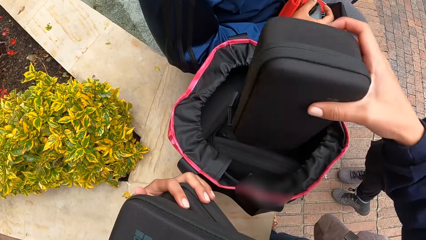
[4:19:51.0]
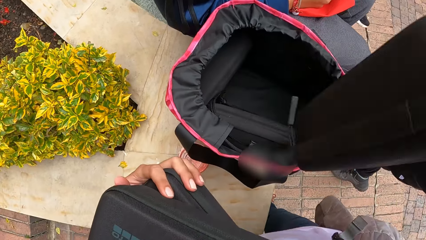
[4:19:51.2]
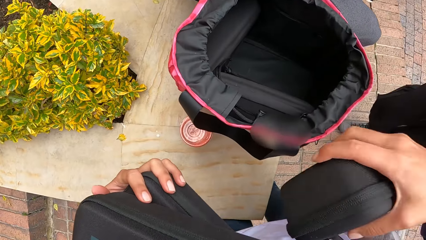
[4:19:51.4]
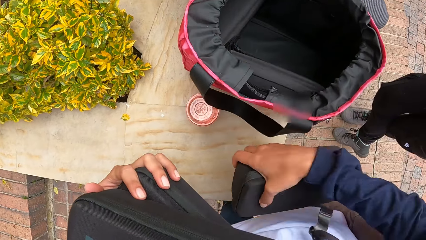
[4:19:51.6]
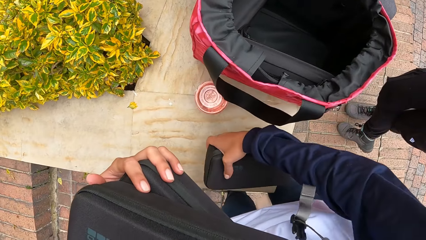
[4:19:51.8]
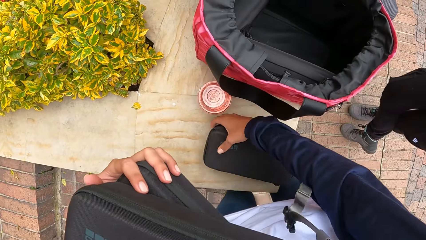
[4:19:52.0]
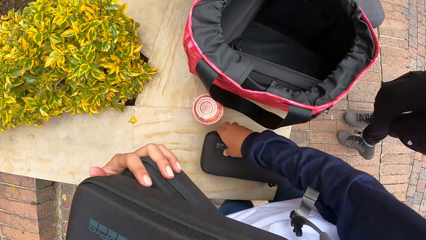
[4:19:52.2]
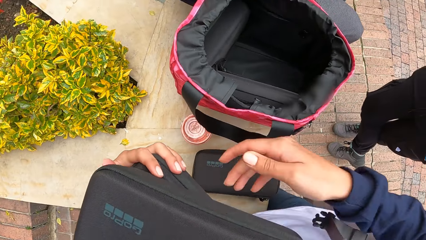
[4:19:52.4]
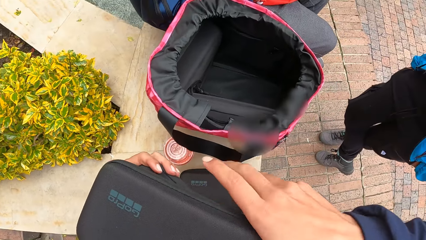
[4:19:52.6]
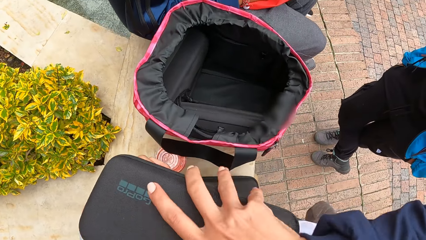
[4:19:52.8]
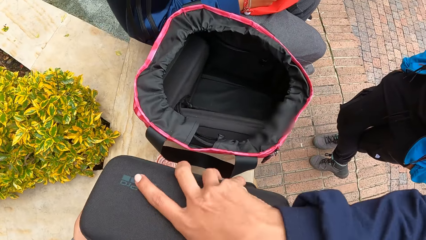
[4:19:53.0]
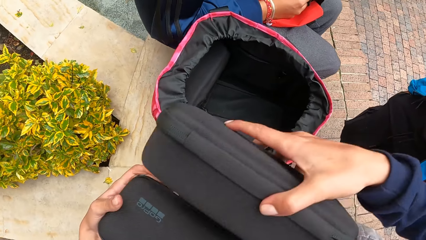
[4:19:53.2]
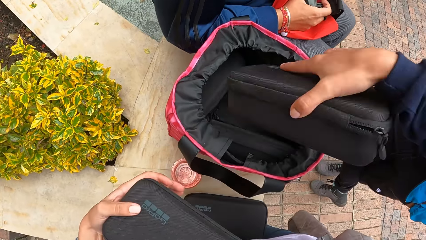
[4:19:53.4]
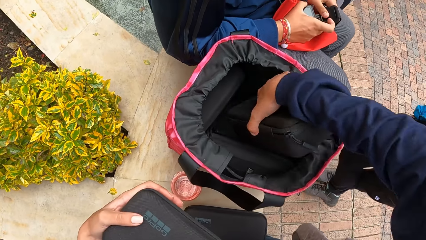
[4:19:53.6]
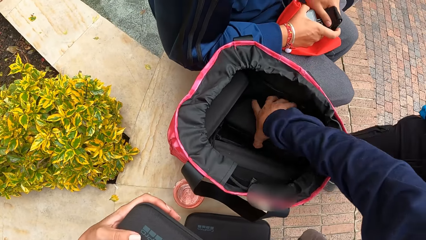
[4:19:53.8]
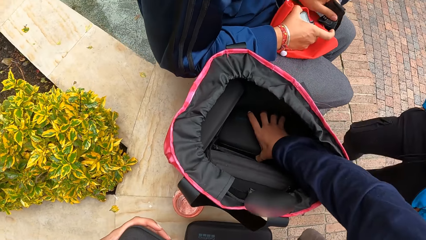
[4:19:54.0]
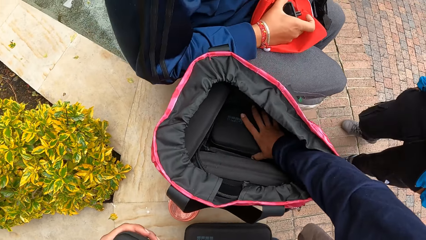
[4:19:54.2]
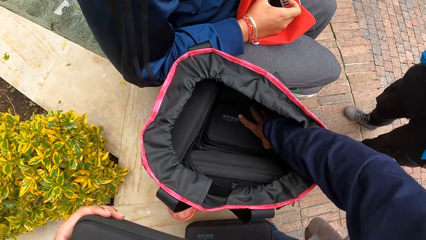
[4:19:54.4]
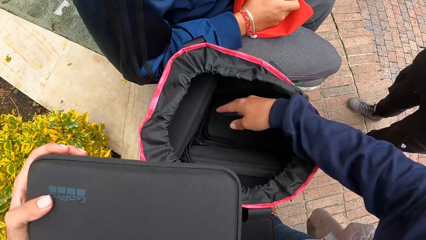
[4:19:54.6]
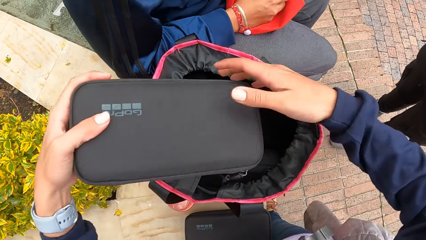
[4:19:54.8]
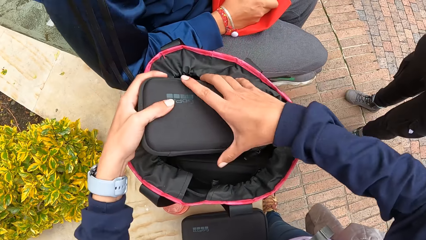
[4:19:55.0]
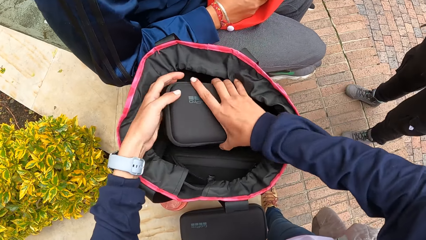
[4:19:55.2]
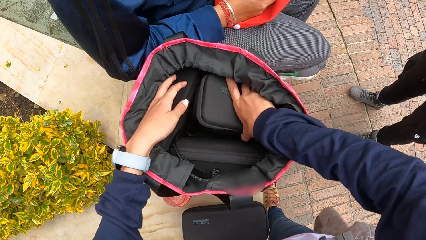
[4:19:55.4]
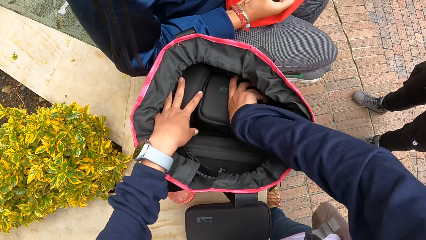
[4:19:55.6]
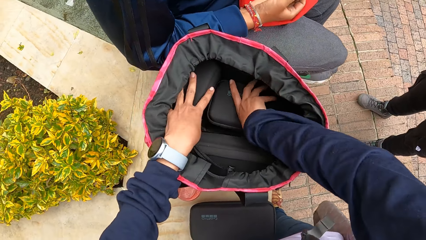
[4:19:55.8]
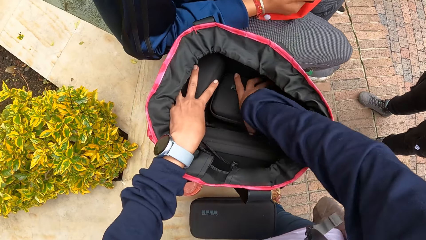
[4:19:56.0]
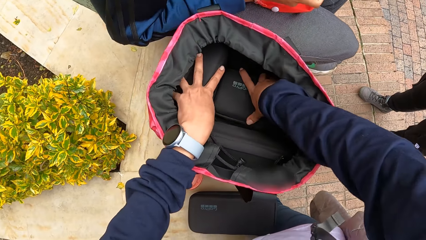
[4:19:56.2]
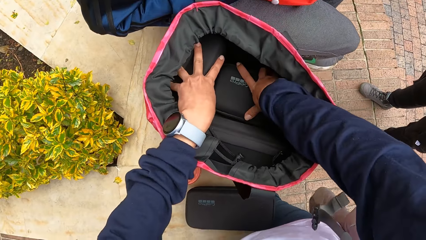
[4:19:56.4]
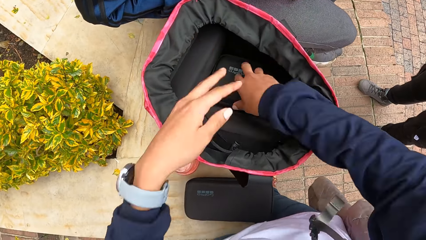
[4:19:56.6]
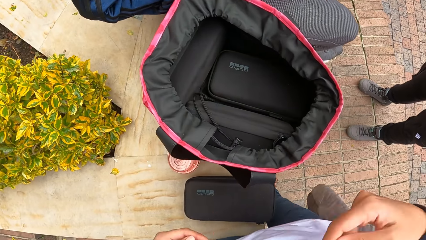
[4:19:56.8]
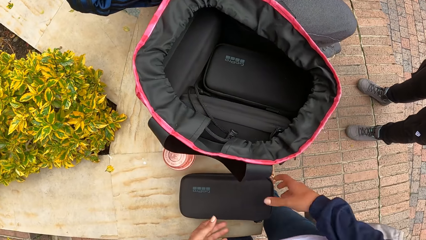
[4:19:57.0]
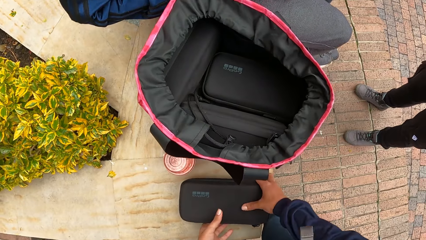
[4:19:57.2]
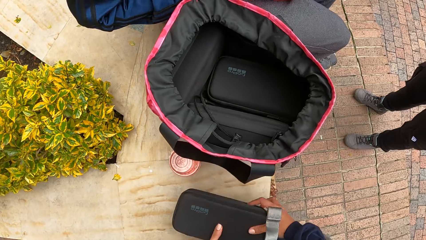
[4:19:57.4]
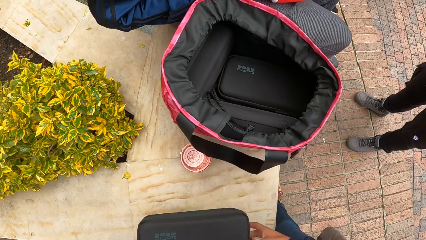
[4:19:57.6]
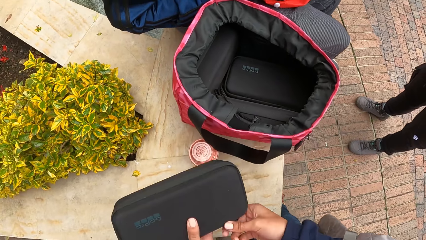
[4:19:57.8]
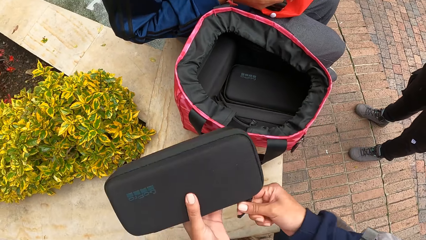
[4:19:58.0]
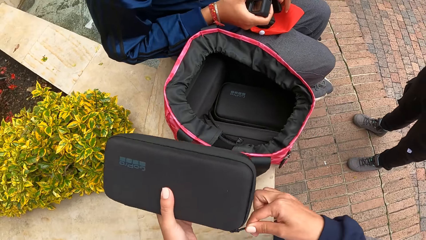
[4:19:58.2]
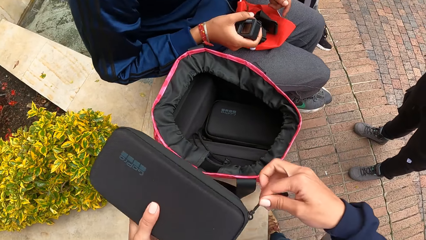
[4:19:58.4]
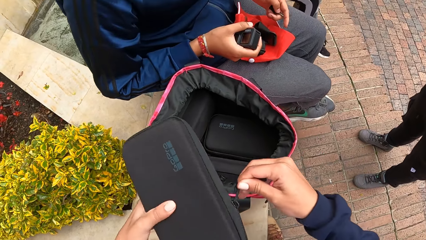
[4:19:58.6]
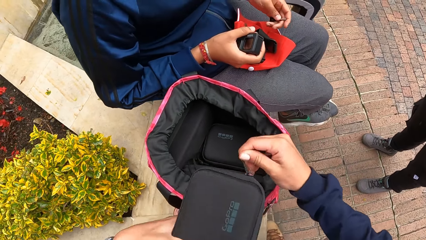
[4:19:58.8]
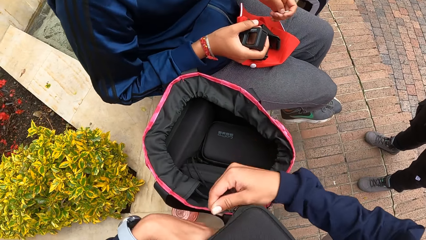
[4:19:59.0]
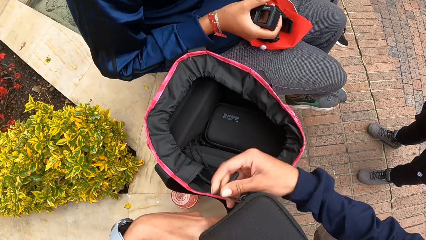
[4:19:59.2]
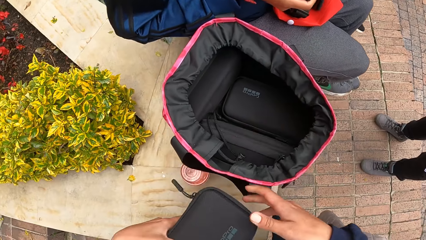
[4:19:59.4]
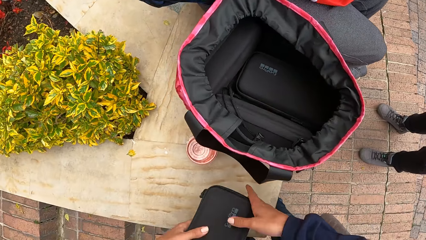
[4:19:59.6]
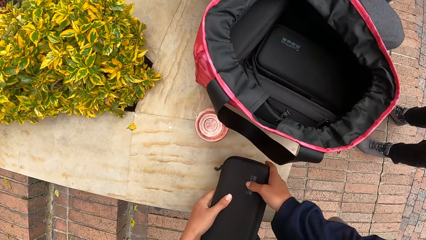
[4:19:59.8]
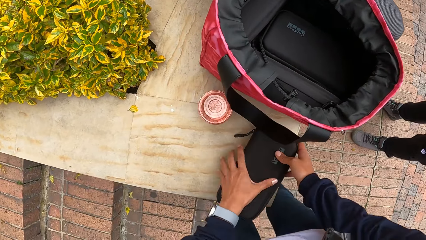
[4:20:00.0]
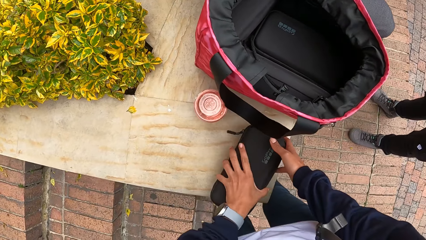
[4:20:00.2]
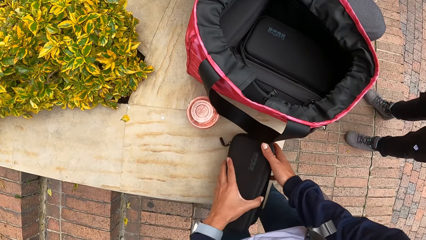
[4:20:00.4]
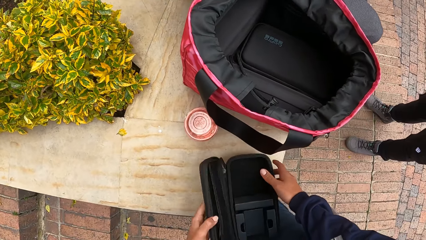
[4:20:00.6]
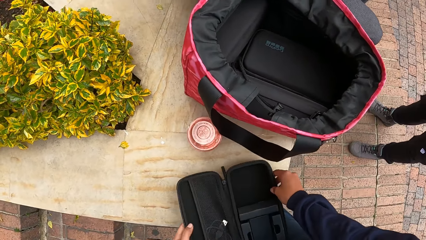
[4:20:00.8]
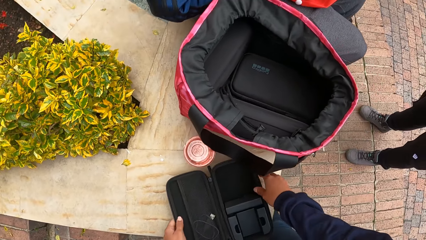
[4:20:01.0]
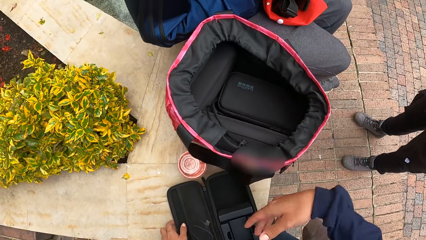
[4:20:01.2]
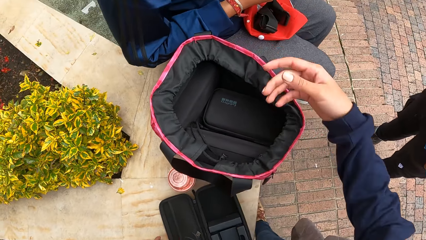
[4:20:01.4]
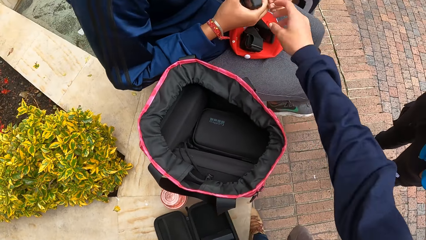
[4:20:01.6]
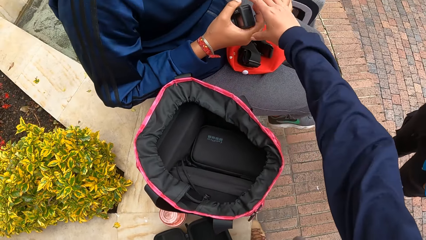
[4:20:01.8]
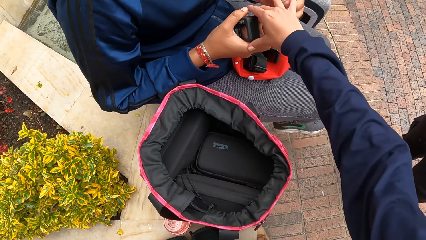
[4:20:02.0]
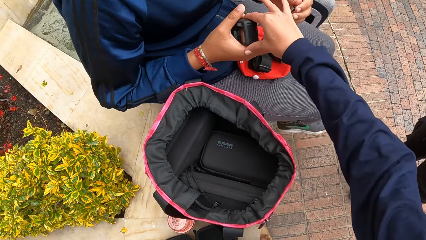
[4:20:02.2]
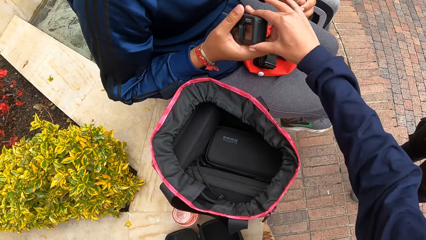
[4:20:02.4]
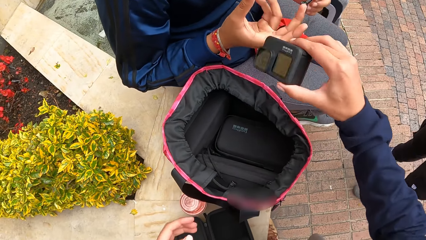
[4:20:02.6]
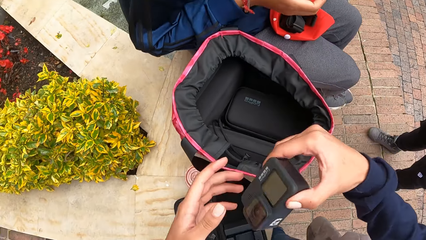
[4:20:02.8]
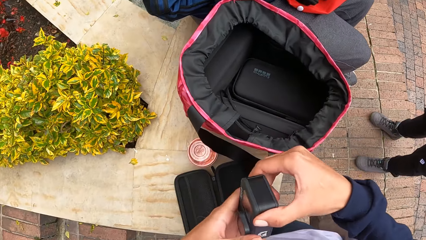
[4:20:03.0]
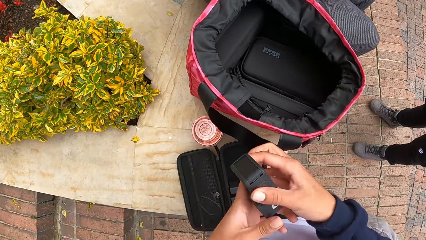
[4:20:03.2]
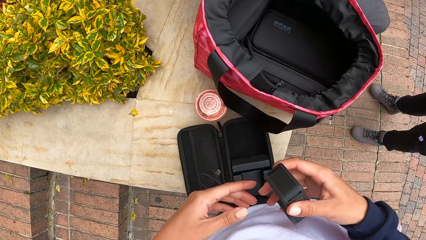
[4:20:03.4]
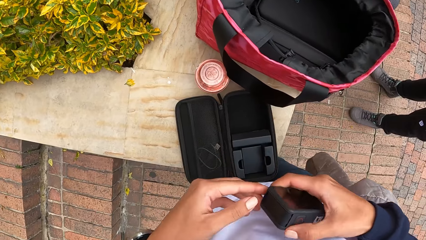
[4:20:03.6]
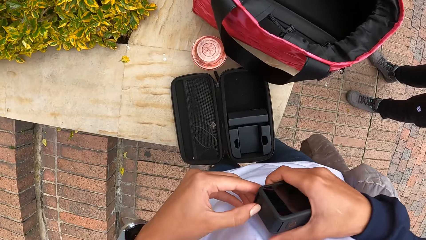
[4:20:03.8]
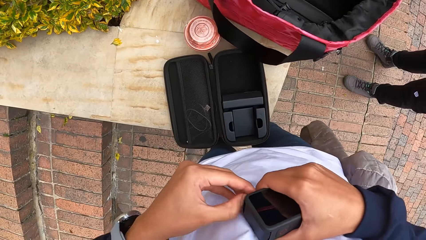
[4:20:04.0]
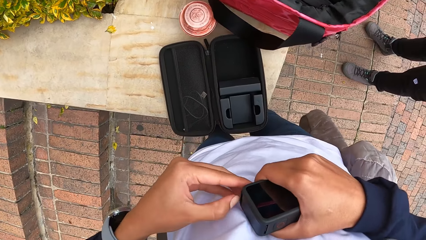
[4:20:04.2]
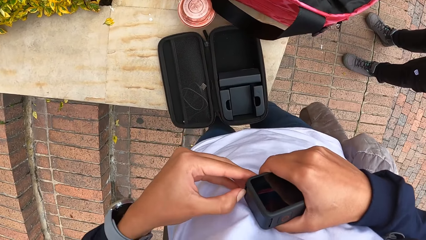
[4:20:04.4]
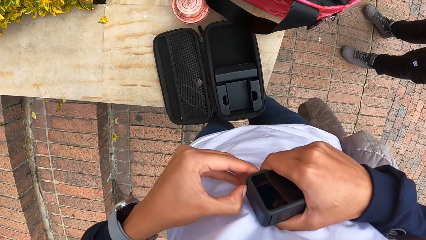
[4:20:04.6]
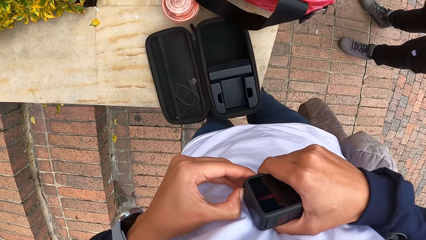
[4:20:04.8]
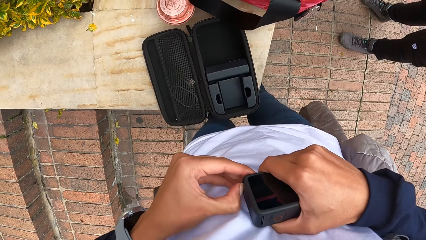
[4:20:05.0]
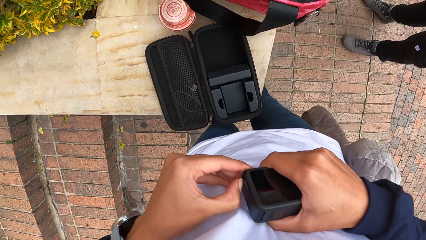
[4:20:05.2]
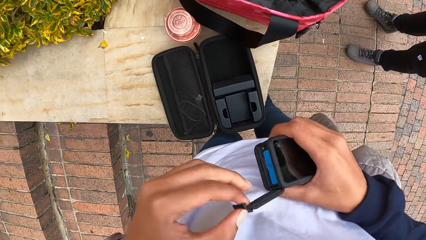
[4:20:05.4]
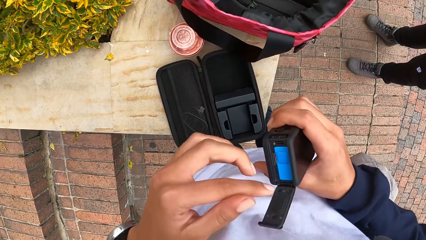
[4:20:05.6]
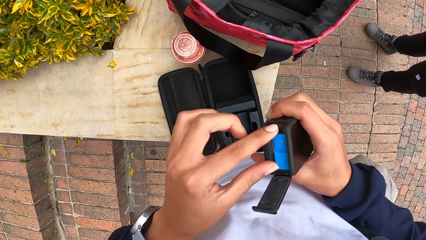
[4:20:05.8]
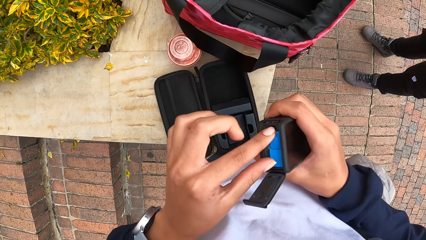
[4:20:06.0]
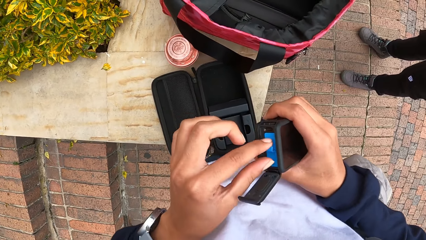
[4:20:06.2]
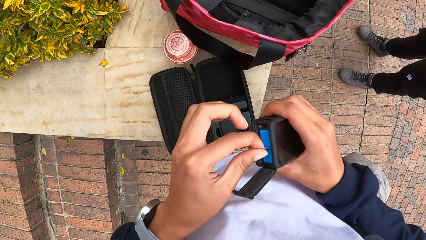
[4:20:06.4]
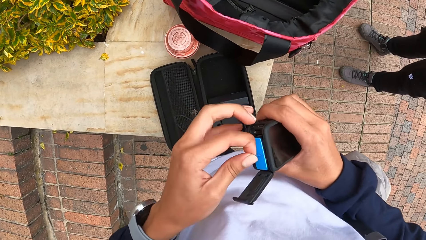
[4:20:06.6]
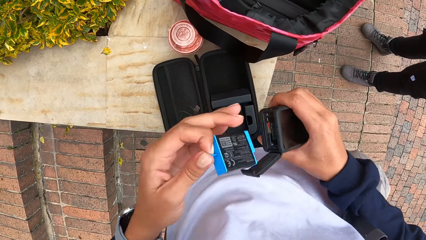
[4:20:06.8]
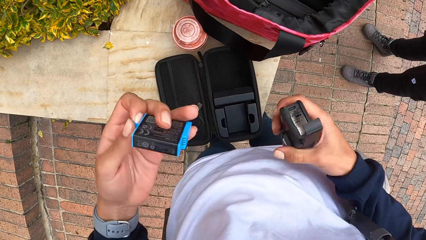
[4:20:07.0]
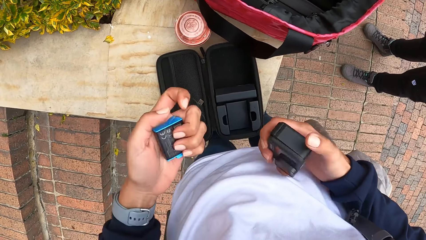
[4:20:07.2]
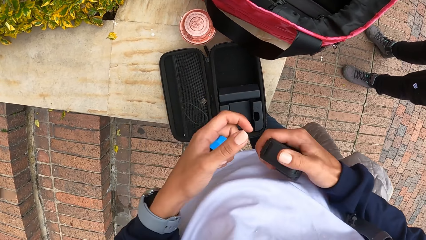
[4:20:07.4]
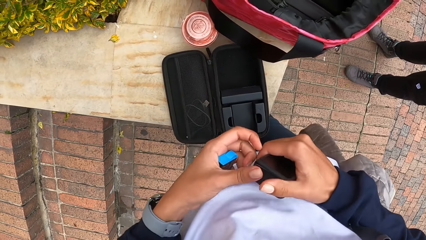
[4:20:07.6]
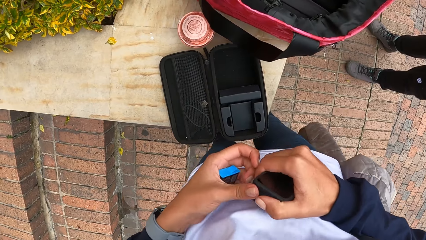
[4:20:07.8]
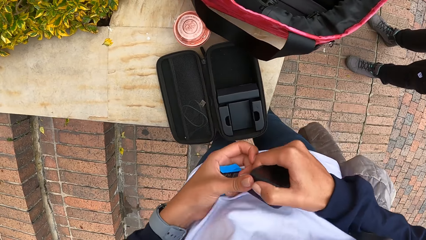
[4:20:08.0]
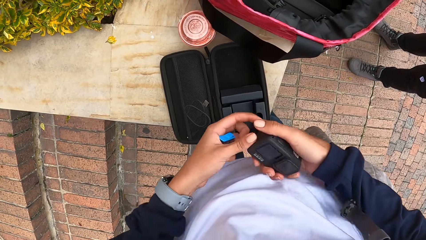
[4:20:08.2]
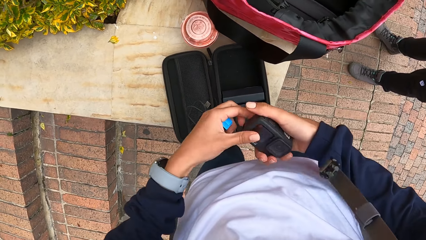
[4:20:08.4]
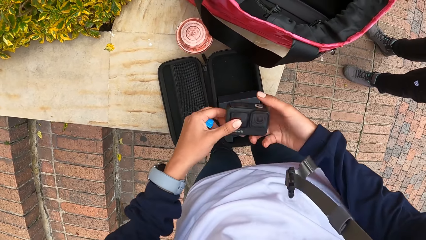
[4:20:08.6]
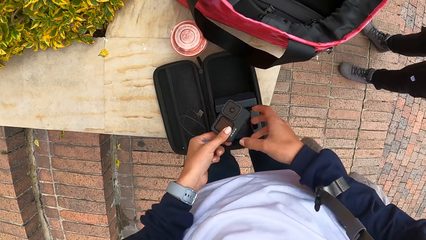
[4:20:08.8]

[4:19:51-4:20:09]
The camera wearer places the camera bag in her right hand on the concrete. She picks the camera bag from her left hand with her right hand. She puts the camera bag in her right hand in the pink bag on the concrete. She passes the camera bag in her left hand to her right hand. She puts the camera bag in her right hand in the pink bag on the concrete. She presses the camera bag in the pink bag on the concrete with both hands. She picks the camera bag from the concrete with both hands. She zips the camera bag with both hands. She unzips the camera bag. She places the camera bag in her hands on the concrete. She opens the camera bag on the concrete with her left hand. She takes the camera from the man's right hand with her right hand. She holds the camera with both hands. She opens the camera in her right hand with her left hand. She removes the battery of the camera in her right hand with her left hand. She closes the cover of the camera with both hands.
